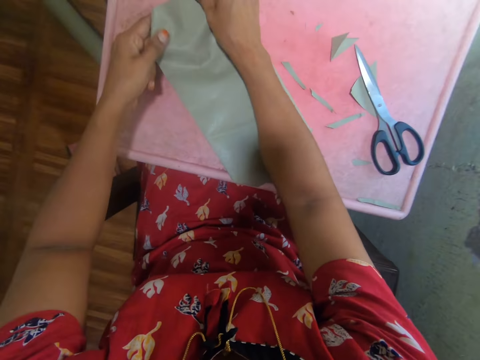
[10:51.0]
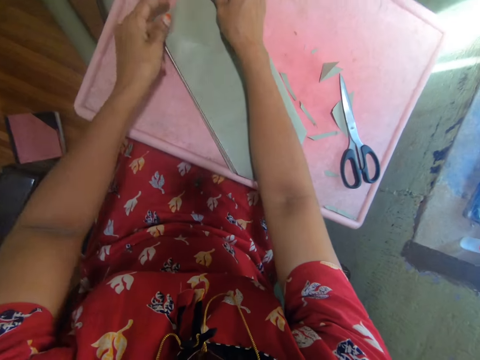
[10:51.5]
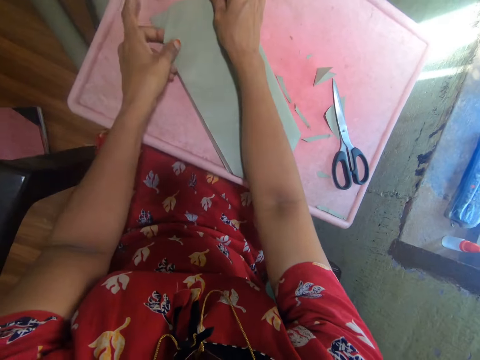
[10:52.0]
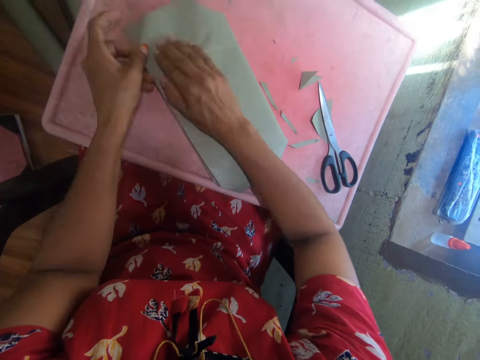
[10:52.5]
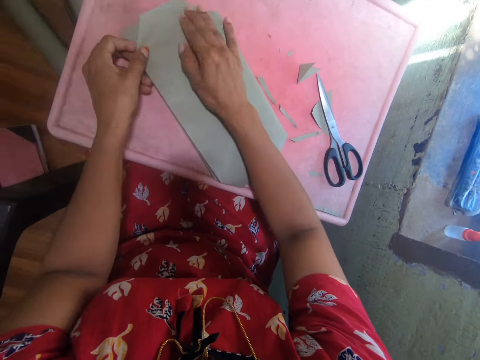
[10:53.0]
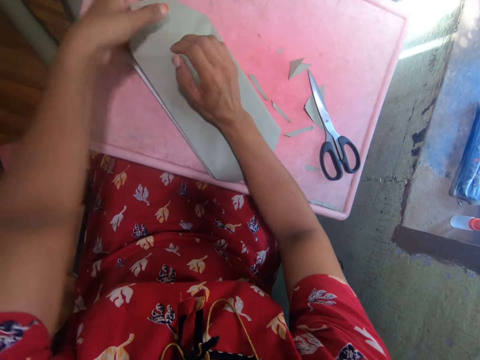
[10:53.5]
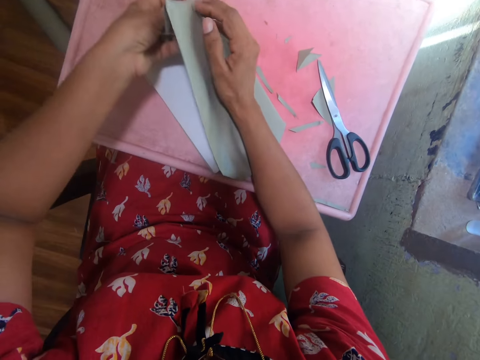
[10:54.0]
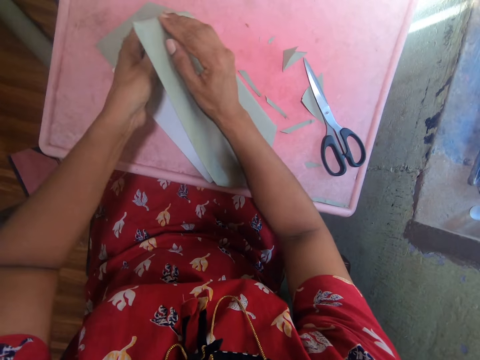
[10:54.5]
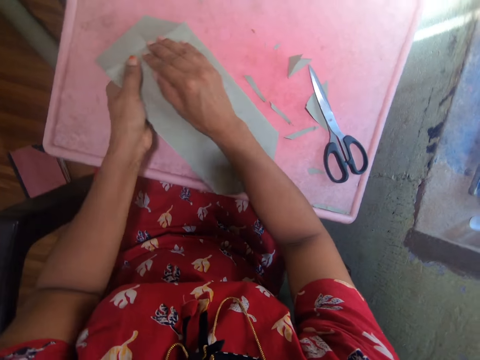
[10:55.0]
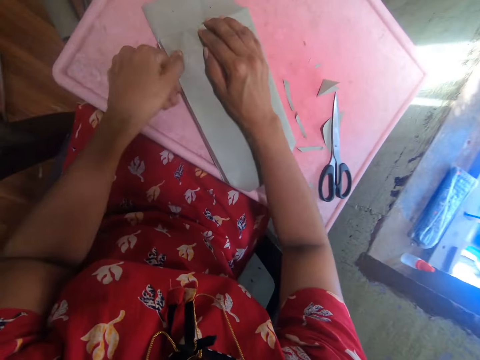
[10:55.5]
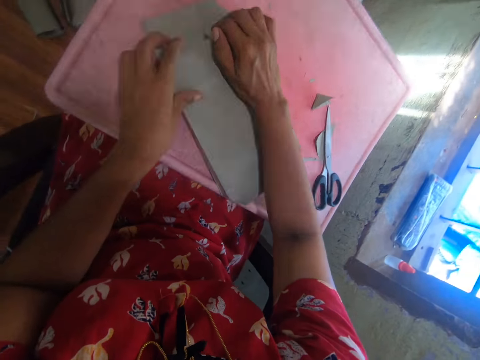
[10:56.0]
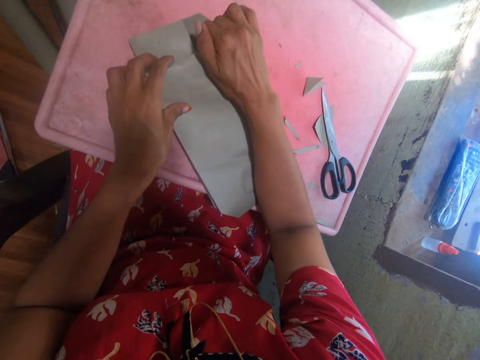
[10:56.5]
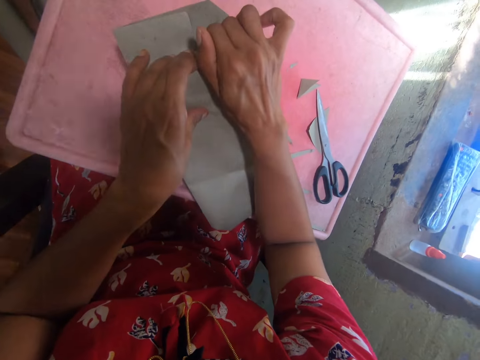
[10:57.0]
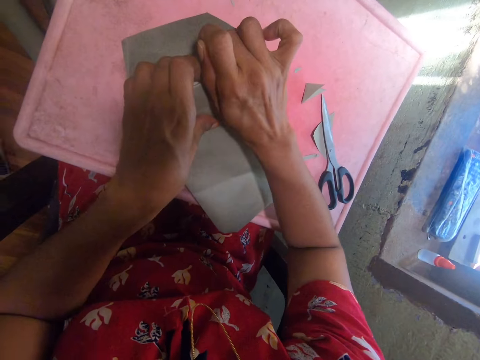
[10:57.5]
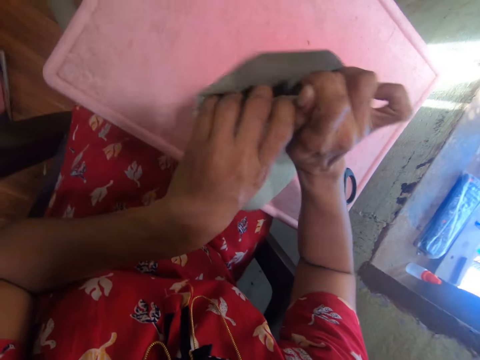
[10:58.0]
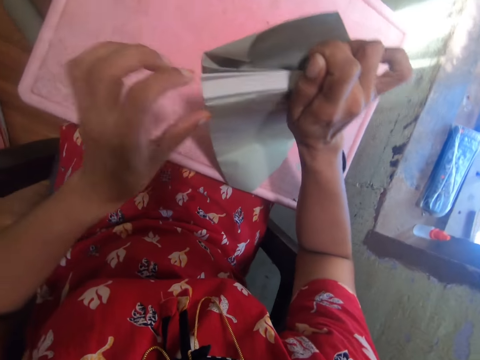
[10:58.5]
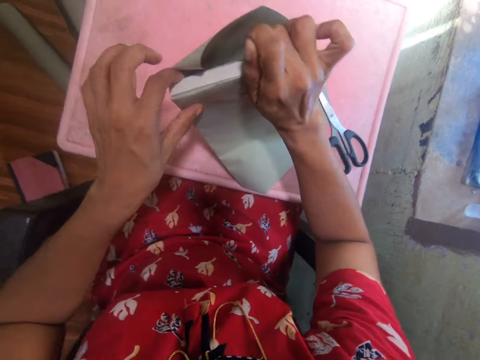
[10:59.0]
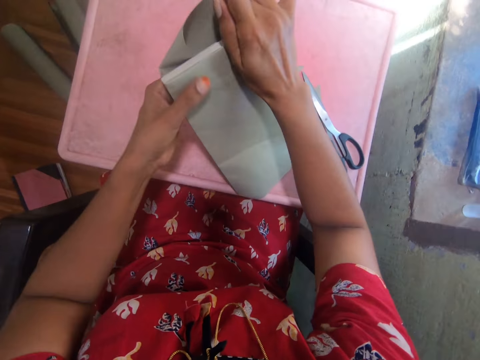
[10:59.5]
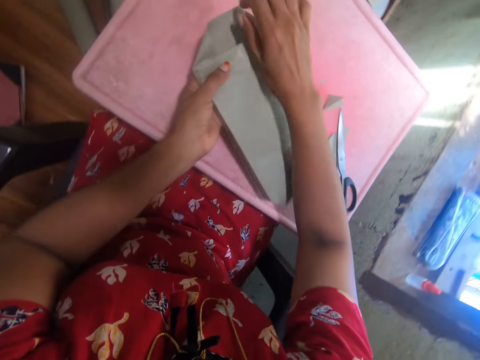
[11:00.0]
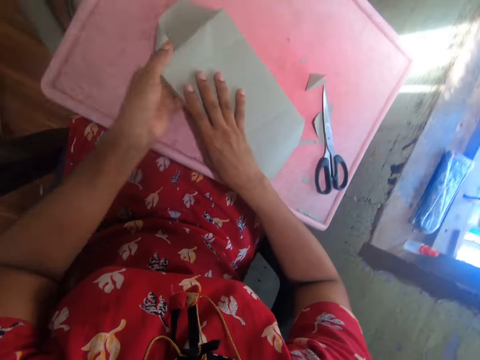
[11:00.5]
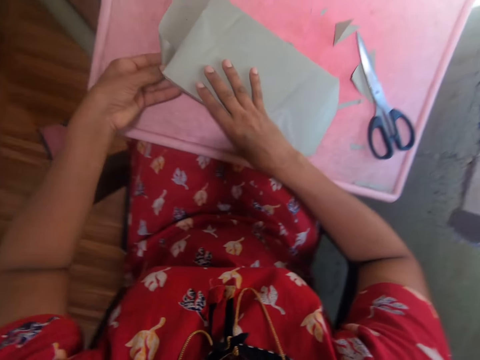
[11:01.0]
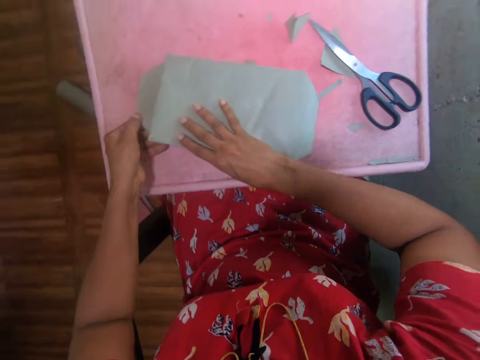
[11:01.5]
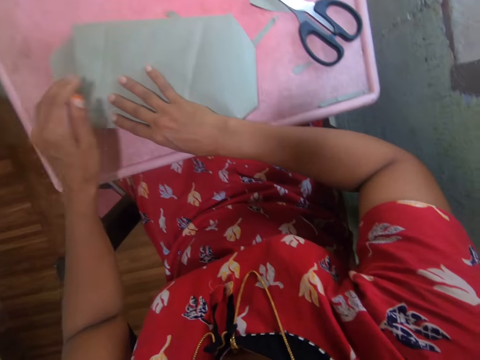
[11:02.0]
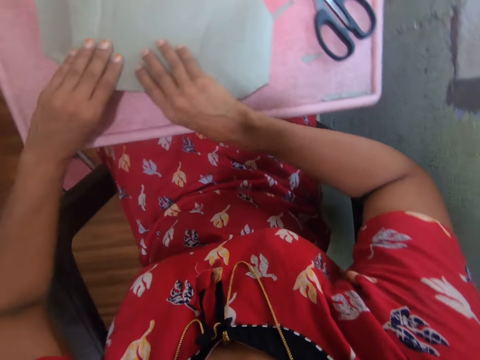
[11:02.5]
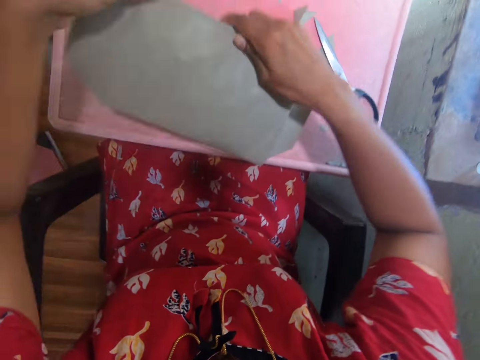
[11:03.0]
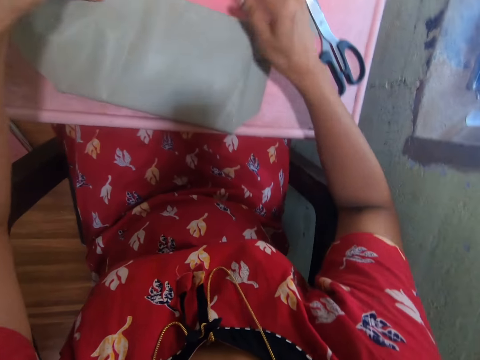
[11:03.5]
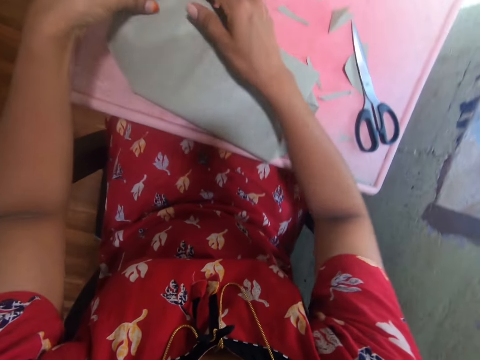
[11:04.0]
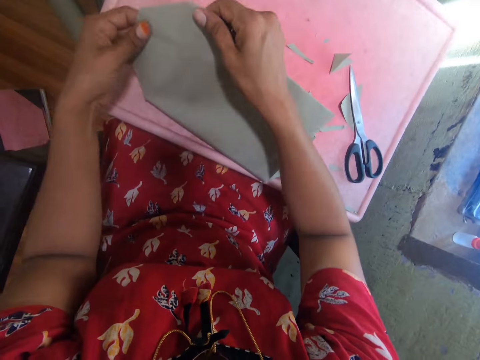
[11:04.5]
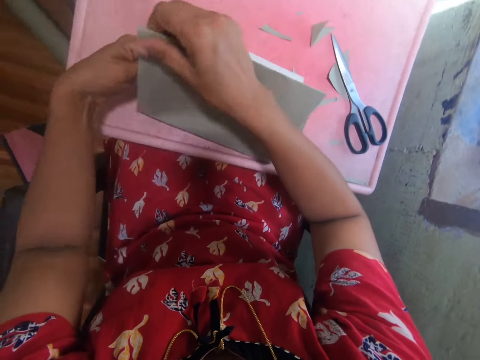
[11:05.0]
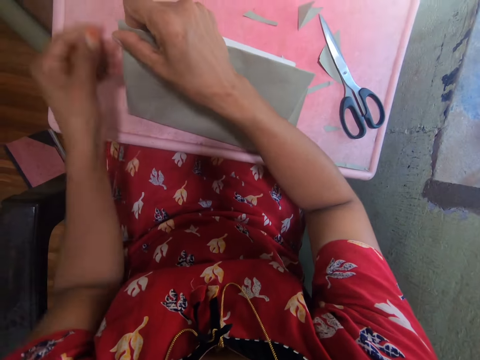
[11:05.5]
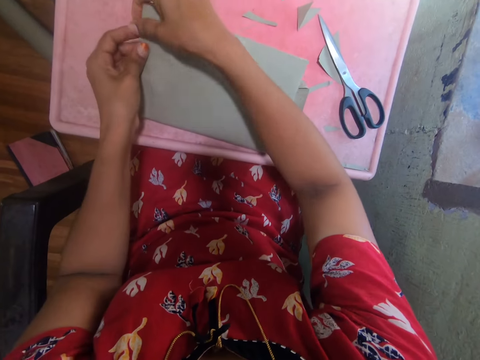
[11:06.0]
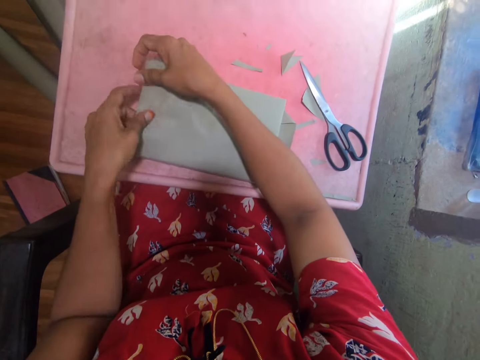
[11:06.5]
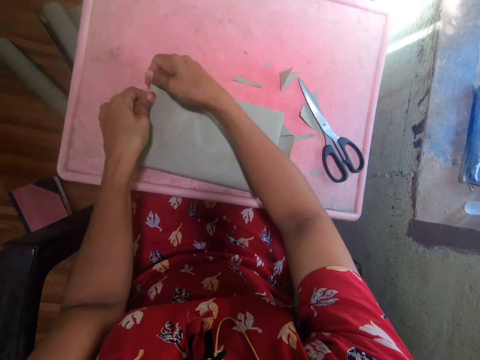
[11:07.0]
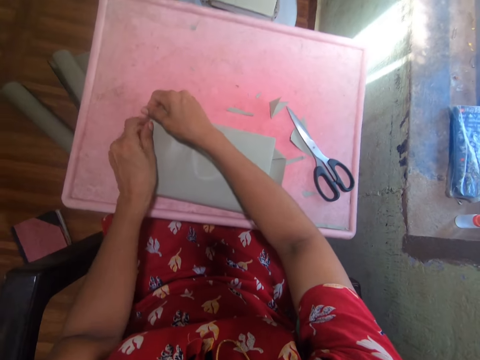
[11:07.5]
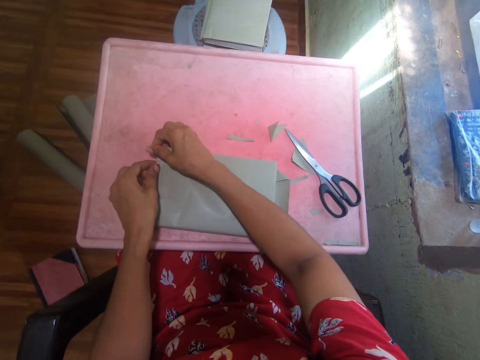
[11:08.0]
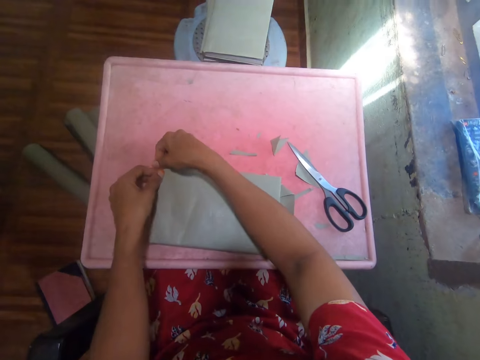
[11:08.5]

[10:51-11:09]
The camera wearer adjusts the brown sheet on the cover page. They fold a corner of the brown sheet on the cover page. They fold the brown sheet at the edge of the cover page. They lift the book from the board. They adjust the brown sheet on the cover page. They put the book on the board. They flip the book on the board. They cover the book. They fold the brown sheet at the edge of the cover page. They straighten the folded edge.

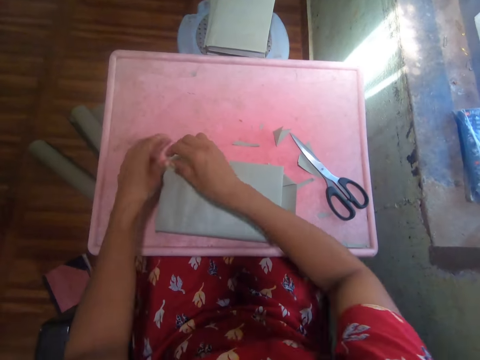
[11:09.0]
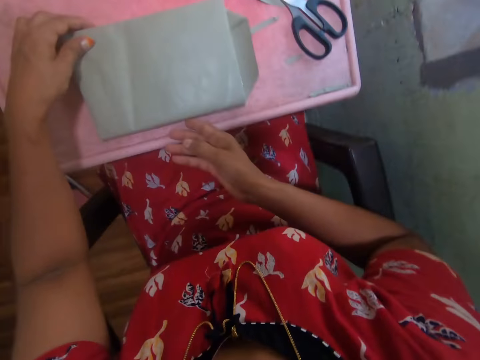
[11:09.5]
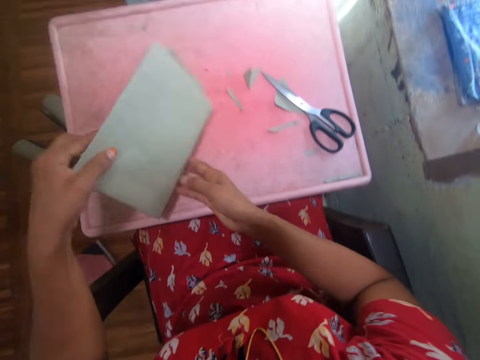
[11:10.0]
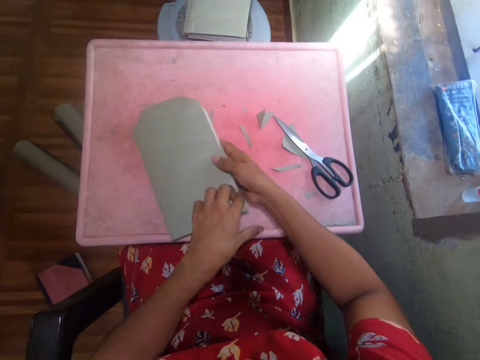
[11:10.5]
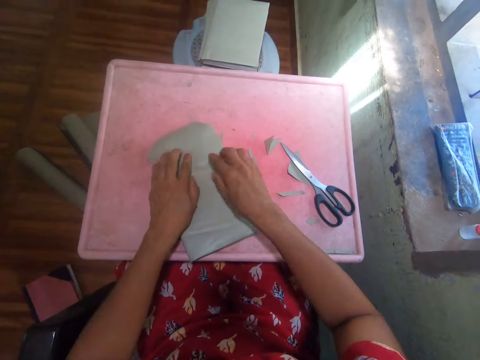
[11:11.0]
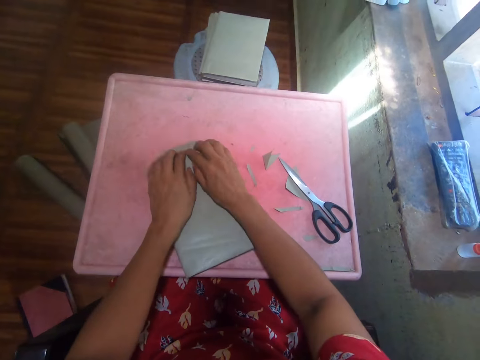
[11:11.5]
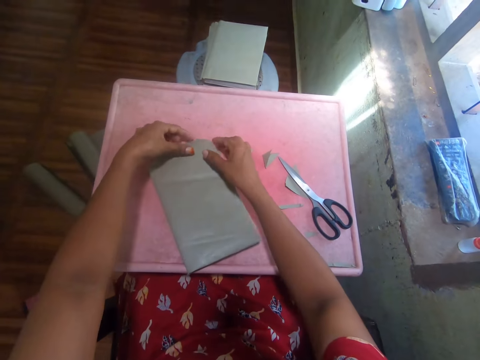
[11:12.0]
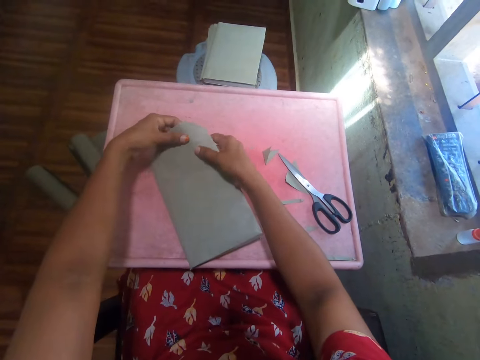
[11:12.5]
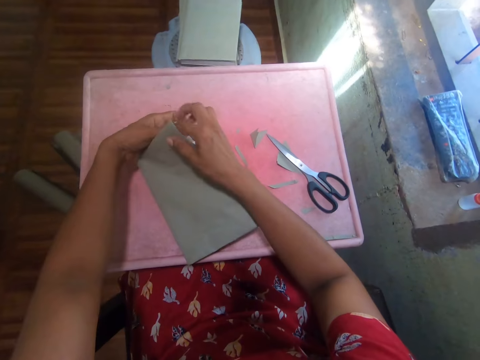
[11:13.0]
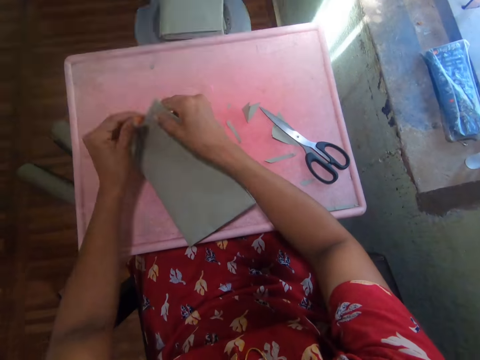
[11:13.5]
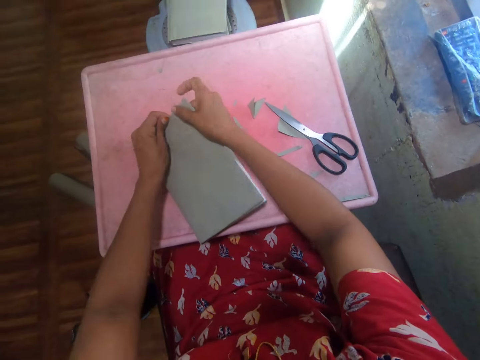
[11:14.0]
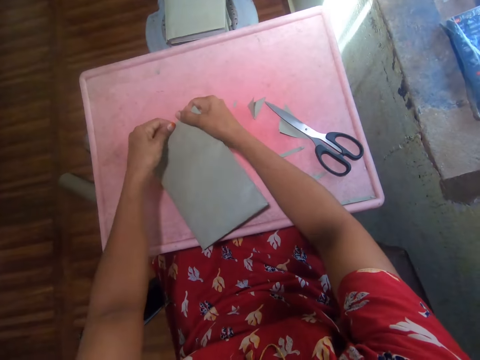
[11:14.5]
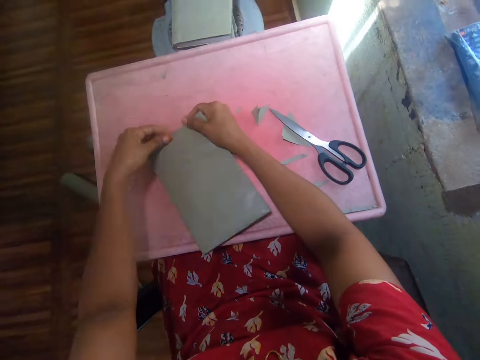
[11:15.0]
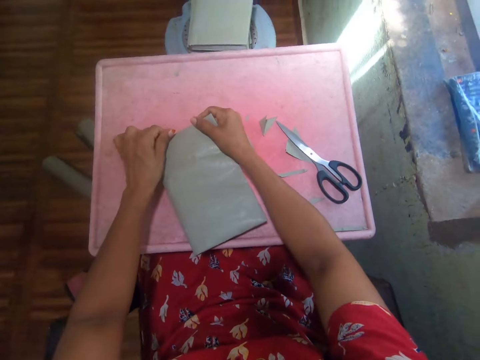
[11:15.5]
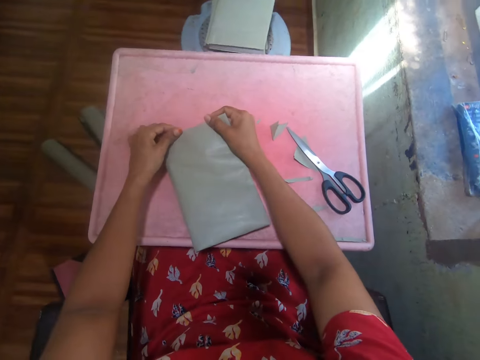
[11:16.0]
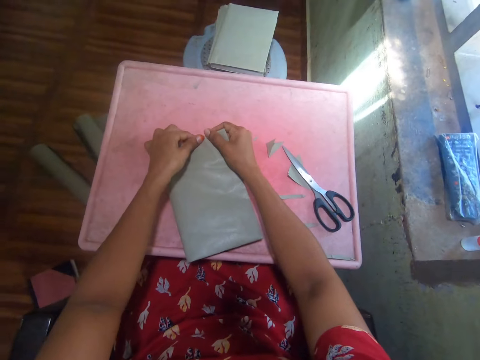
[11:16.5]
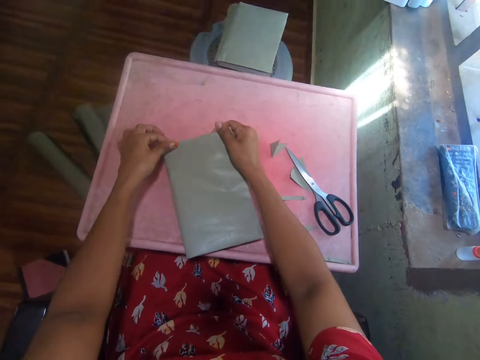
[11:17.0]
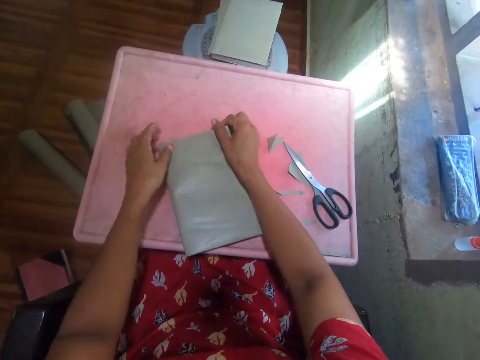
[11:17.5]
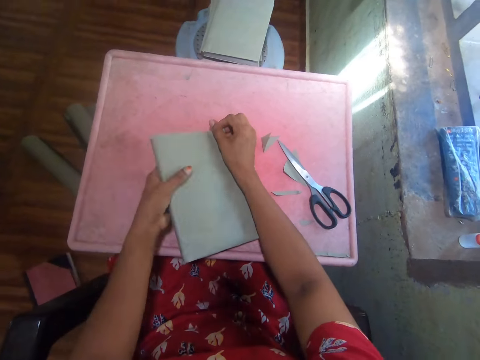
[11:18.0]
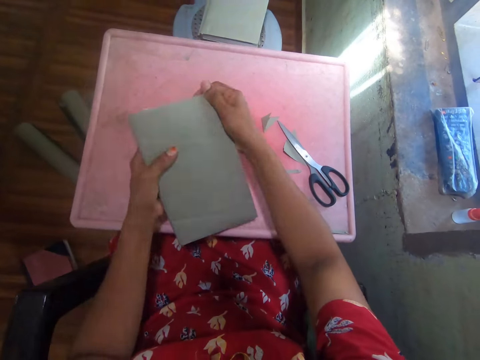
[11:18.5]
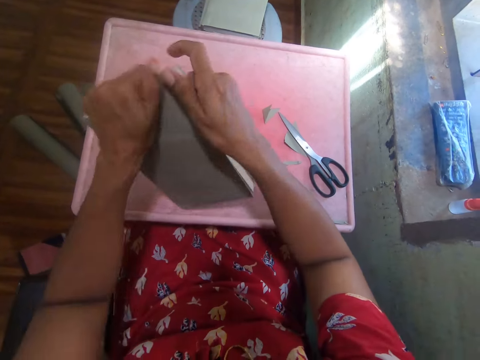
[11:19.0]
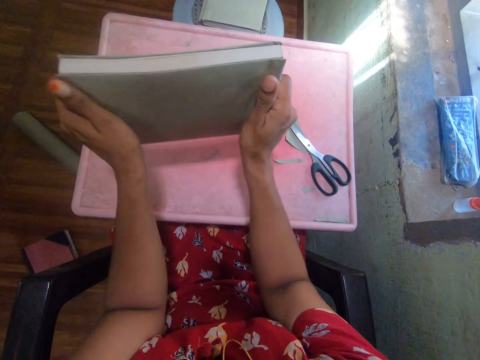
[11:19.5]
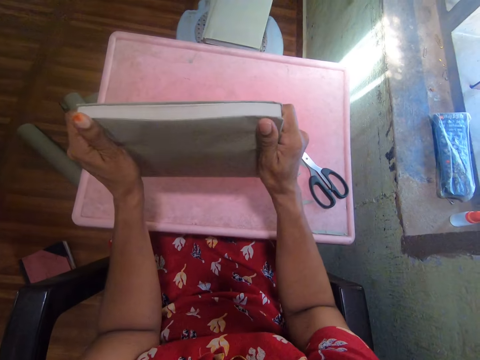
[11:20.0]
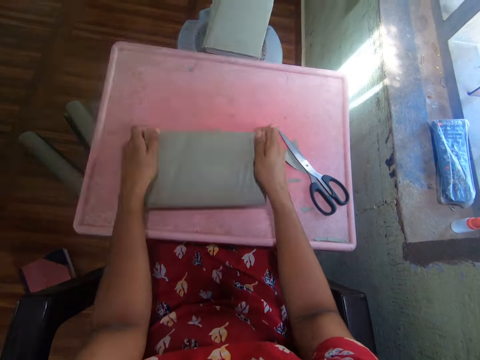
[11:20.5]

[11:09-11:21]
The camera wearer flips the book on the board. They cover the book. They hold the brown sheet on the cover page. They fold the brown sheet at the edge of the cover page. They straighten the folded edge. They lift the book from the board.
